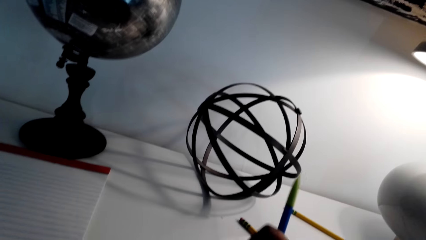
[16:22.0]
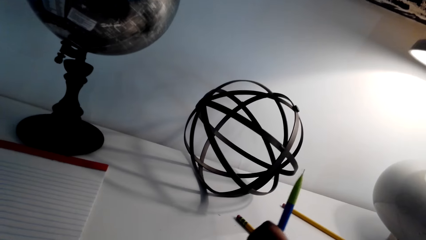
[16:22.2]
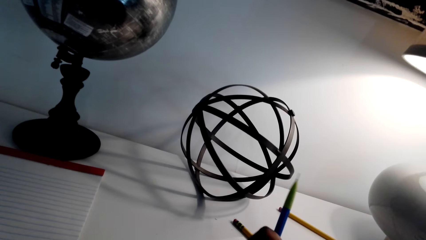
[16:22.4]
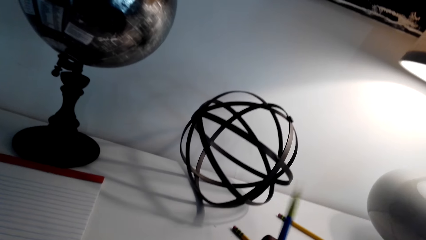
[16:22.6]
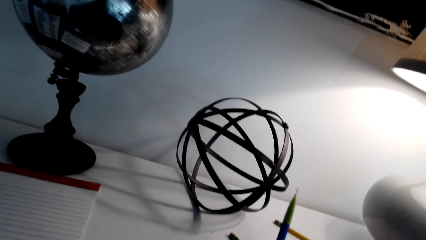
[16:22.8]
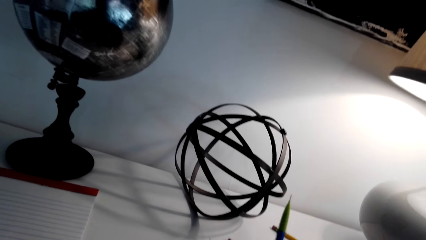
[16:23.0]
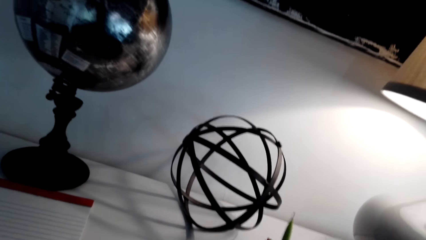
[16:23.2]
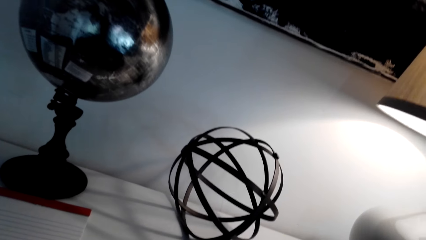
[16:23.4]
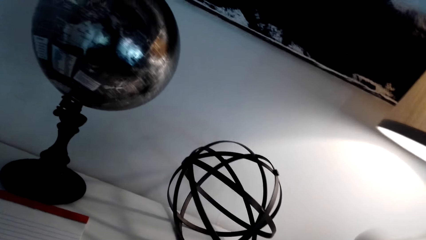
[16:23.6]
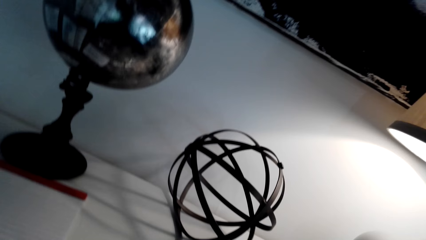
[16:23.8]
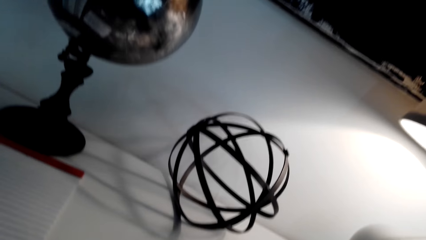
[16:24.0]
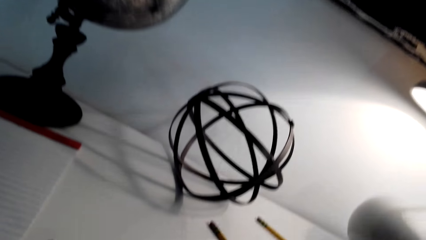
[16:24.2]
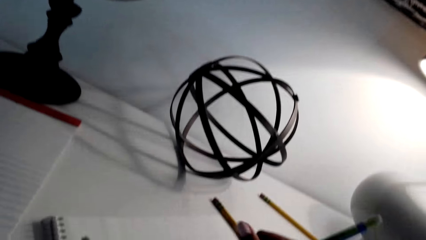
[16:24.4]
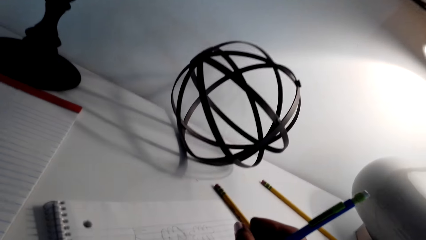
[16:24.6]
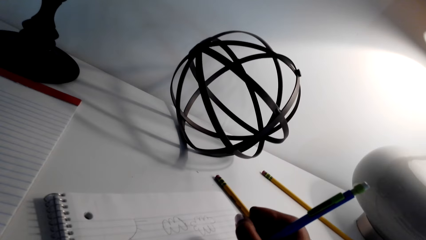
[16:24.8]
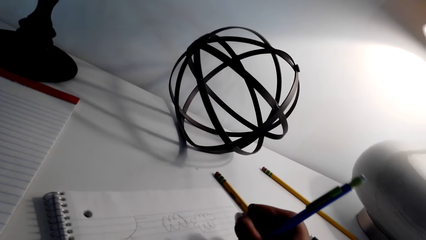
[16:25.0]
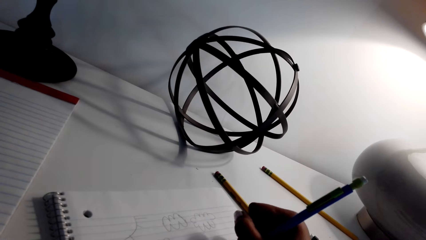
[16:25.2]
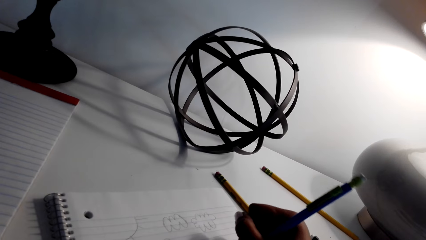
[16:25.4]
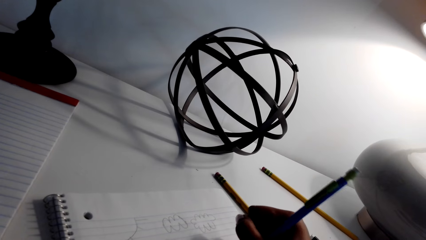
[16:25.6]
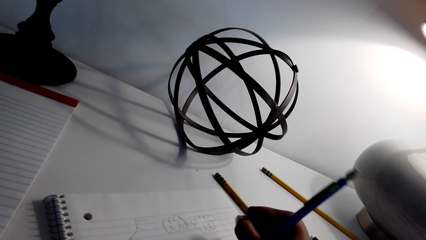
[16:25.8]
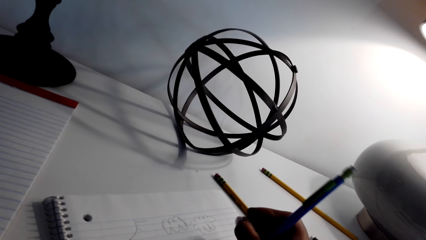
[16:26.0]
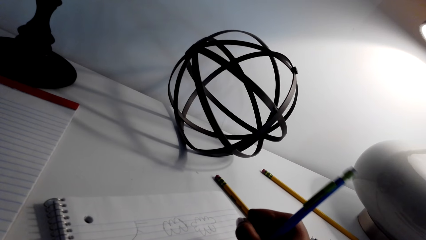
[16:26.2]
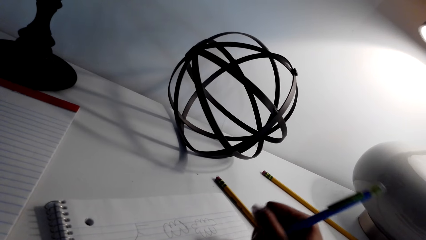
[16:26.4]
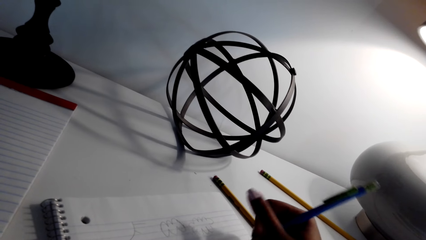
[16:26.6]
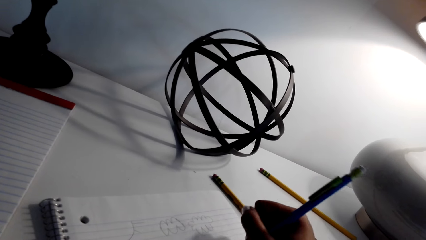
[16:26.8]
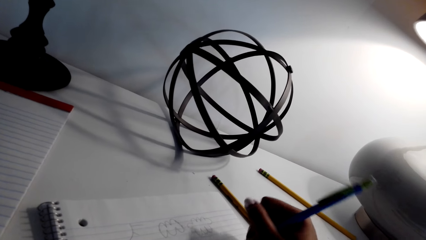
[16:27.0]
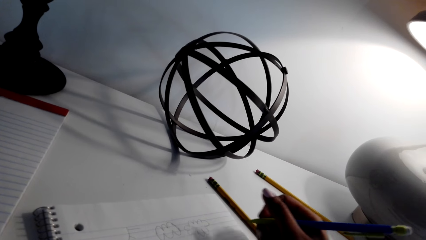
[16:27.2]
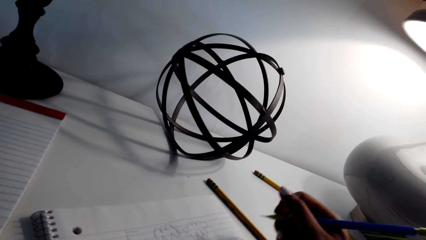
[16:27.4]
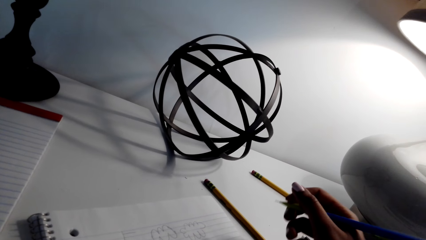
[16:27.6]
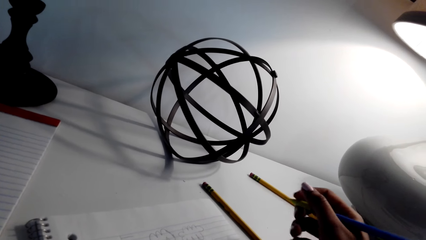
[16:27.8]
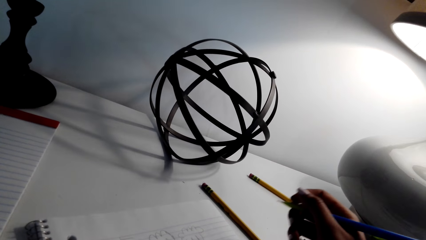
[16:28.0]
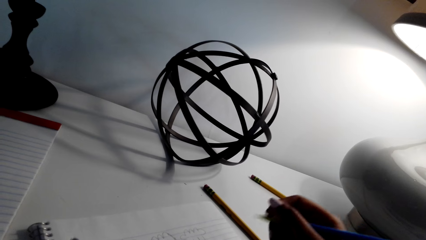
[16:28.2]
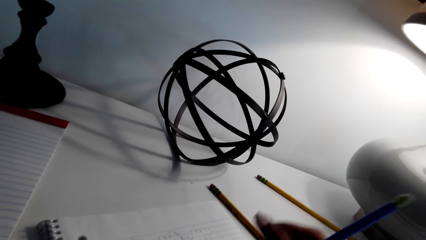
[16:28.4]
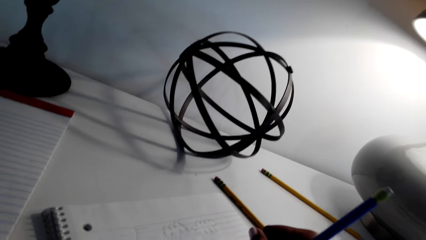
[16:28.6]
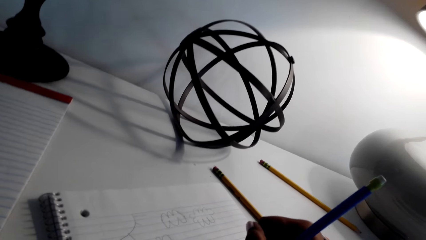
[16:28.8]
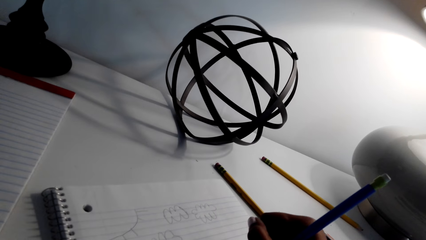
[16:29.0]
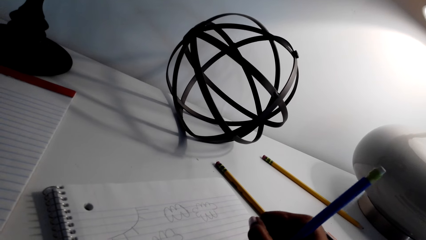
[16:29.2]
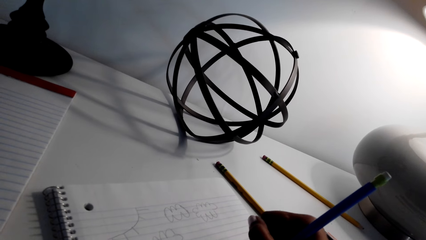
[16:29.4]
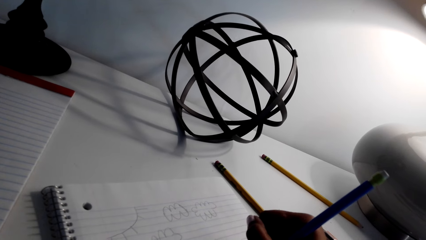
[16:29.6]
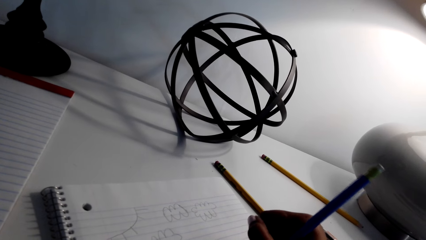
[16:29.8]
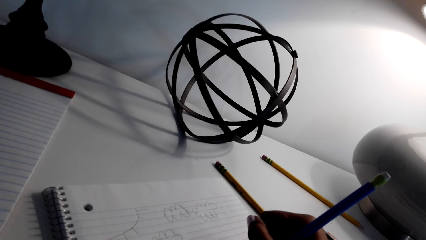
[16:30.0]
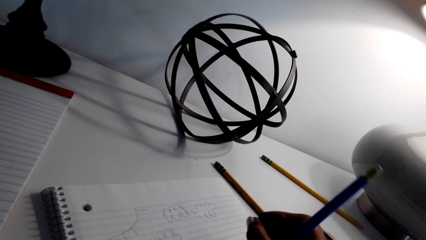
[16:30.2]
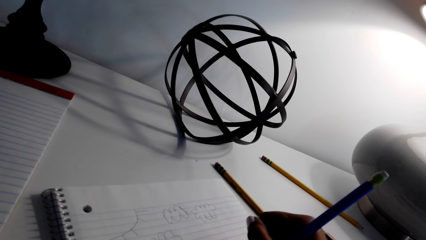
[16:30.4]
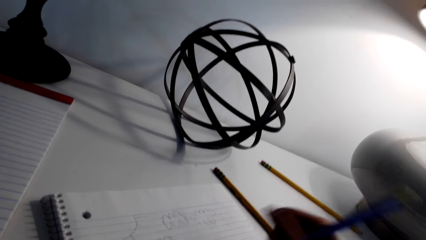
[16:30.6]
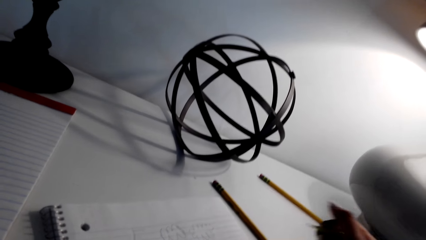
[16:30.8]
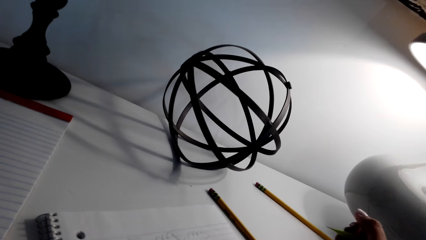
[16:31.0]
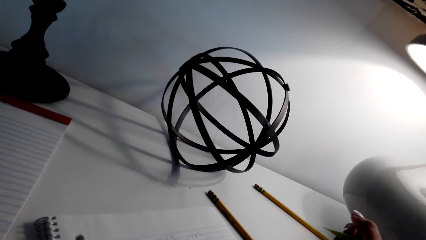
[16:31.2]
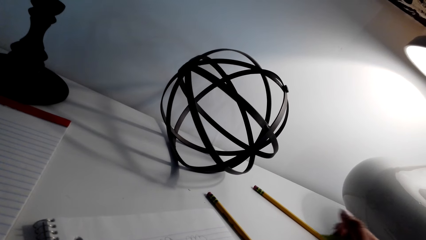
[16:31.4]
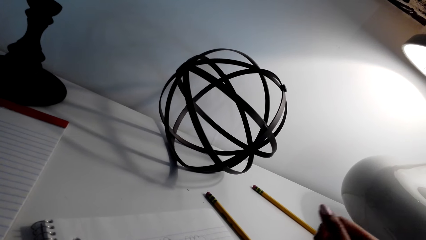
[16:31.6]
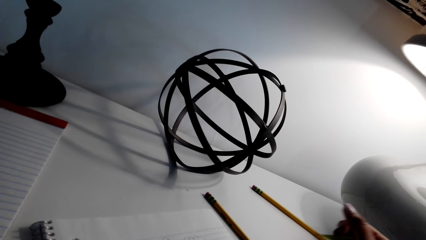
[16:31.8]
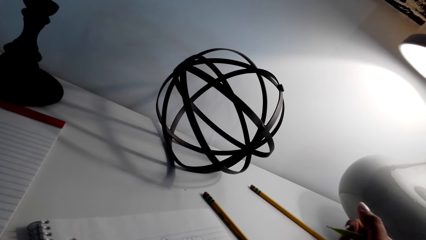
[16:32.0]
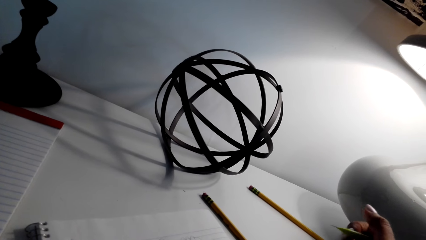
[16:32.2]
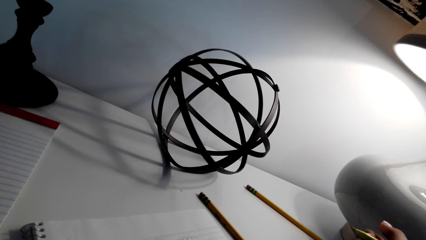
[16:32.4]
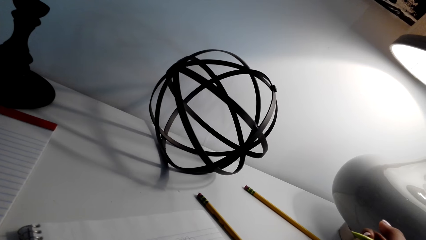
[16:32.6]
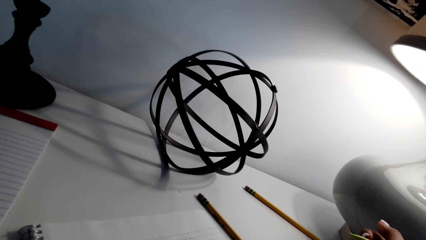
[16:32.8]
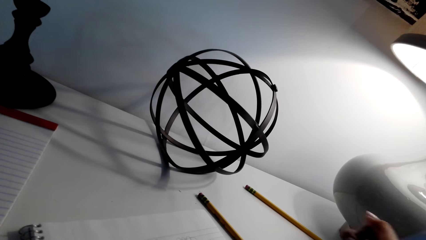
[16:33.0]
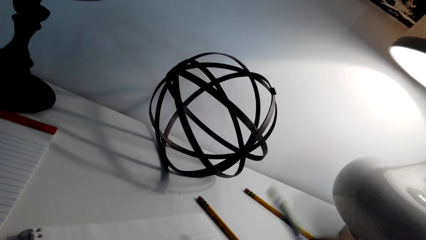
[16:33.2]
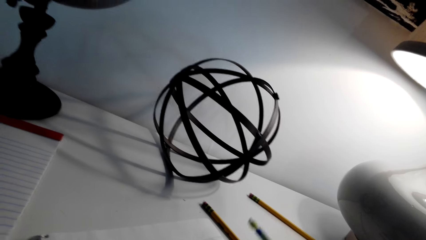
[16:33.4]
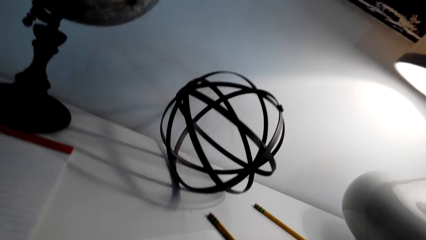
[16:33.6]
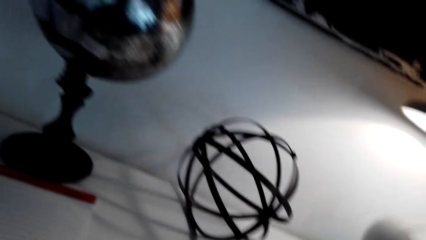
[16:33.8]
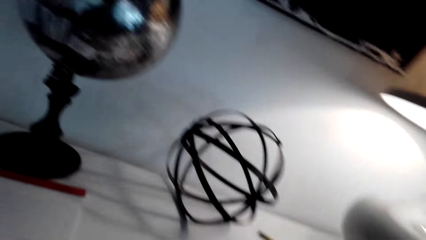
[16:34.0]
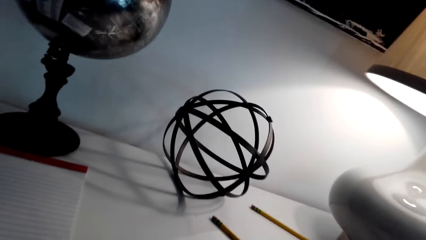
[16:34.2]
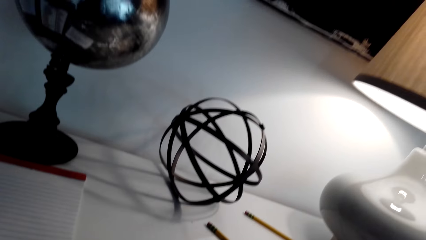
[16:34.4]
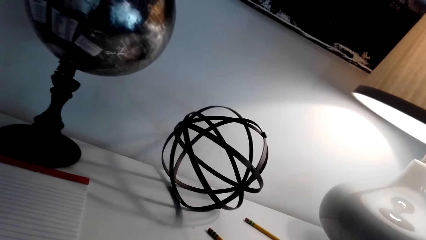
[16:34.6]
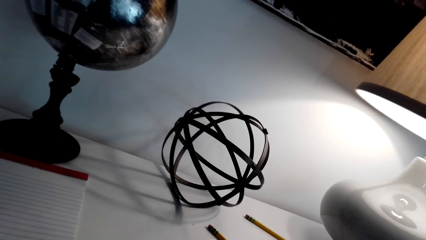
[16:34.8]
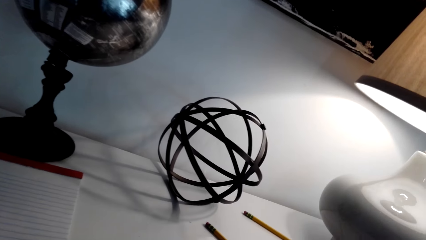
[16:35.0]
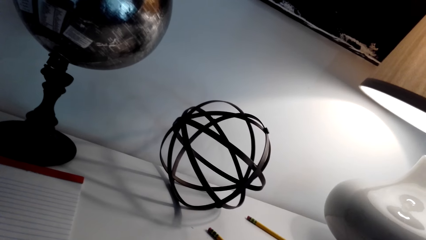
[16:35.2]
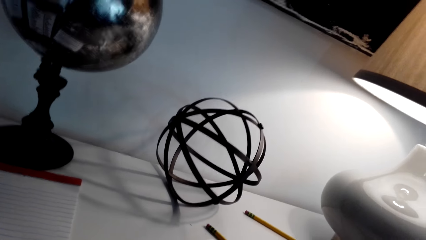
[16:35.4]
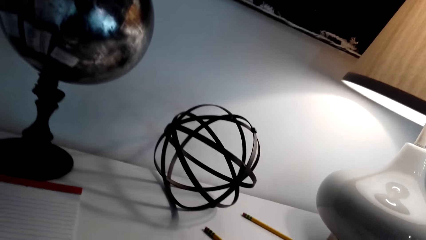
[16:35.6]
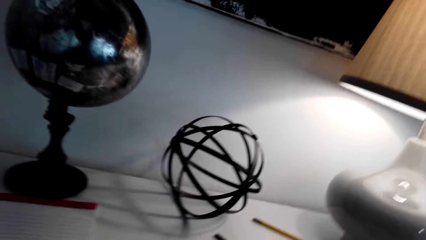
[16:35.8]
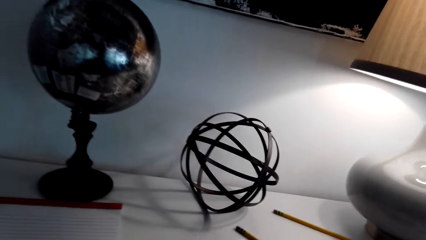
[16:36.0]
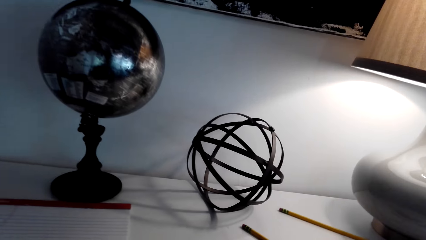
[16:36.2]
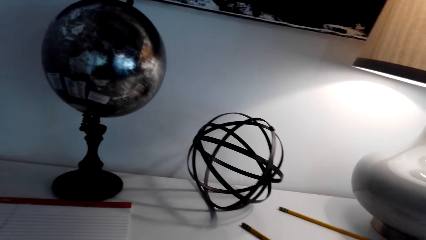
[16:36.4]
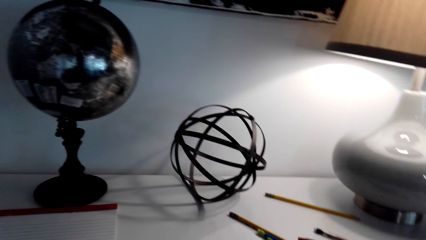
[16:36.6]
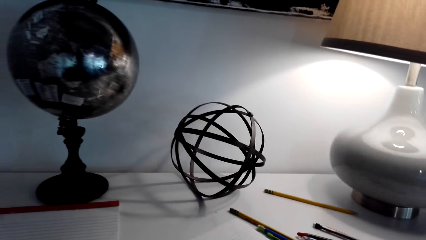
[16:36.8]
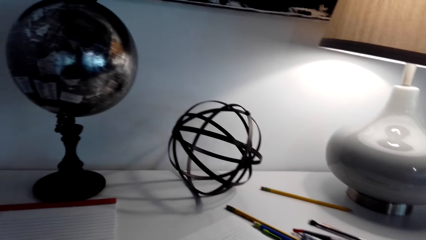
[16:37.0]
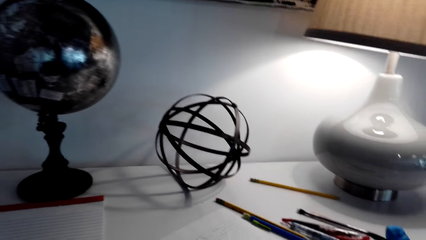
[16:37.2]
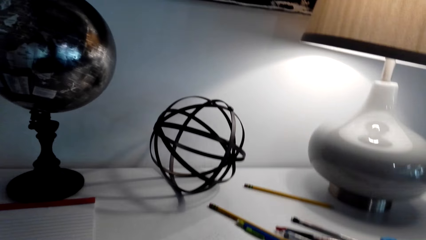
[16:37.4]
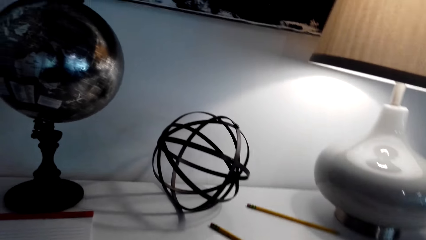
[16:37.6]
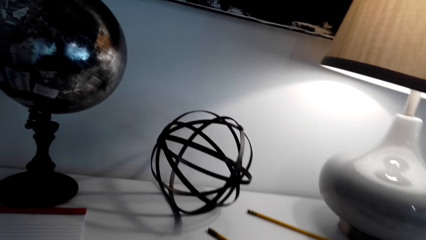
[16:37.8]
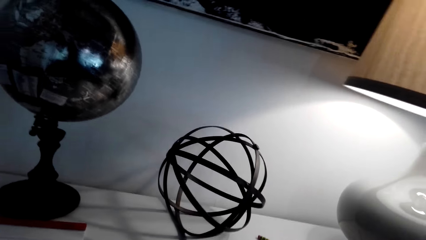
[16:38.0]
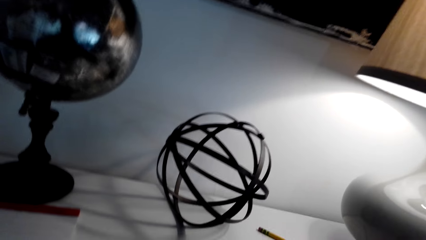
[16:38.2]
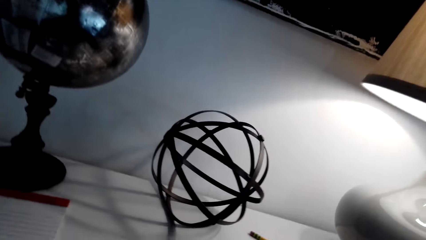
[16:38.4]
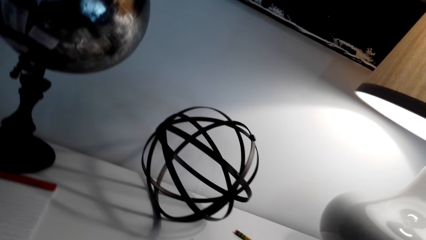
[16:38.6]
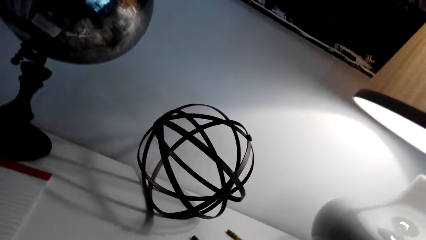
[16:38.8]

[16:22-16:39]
The camera wearer rubs a drawing. They draw on a paper with a pencil. They put down the pencil.
